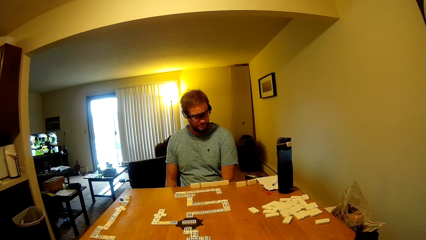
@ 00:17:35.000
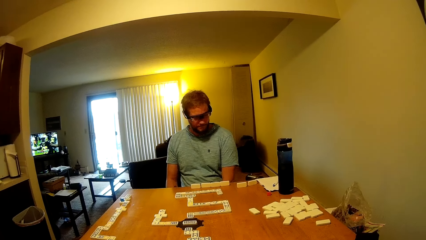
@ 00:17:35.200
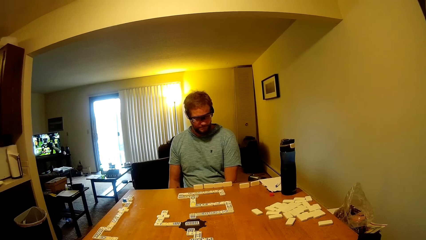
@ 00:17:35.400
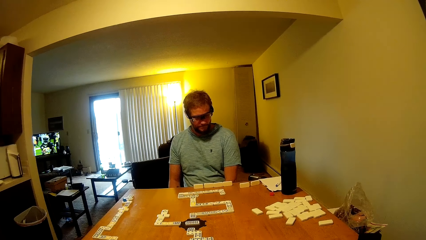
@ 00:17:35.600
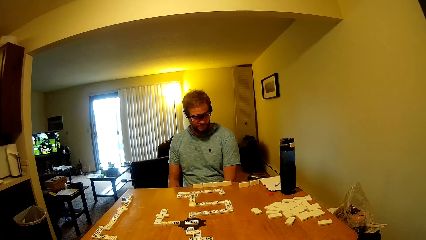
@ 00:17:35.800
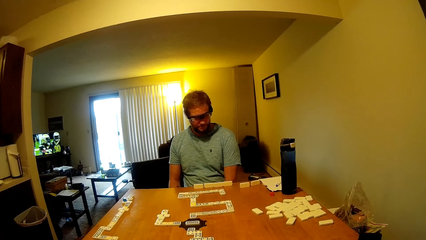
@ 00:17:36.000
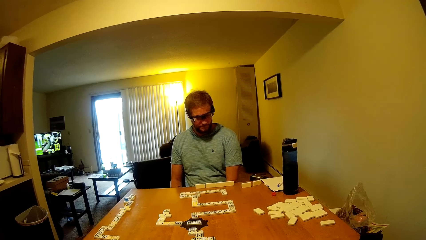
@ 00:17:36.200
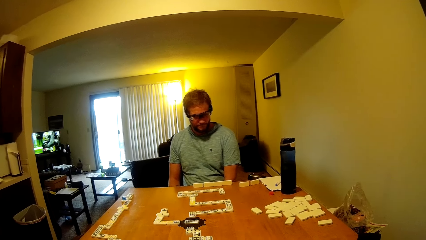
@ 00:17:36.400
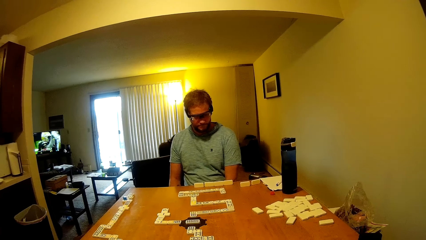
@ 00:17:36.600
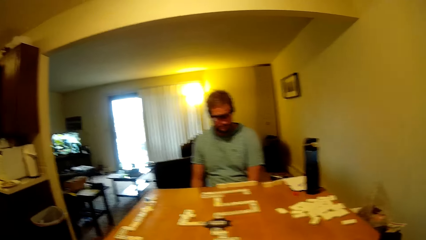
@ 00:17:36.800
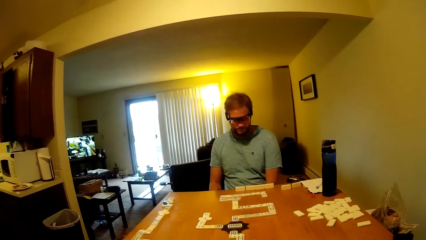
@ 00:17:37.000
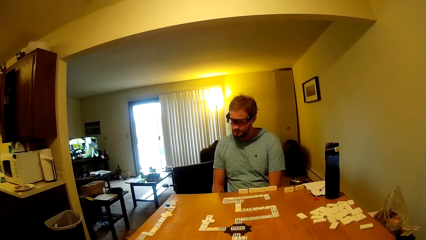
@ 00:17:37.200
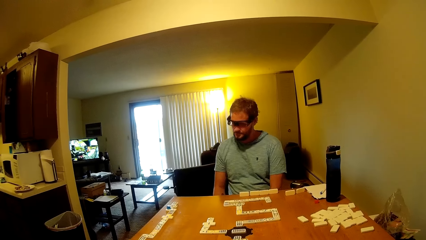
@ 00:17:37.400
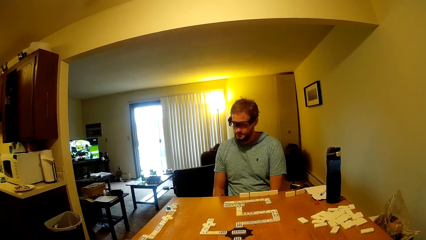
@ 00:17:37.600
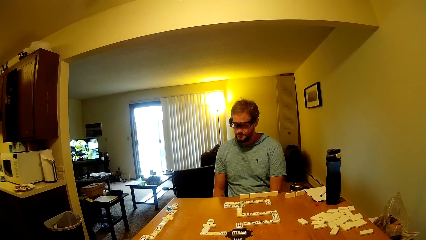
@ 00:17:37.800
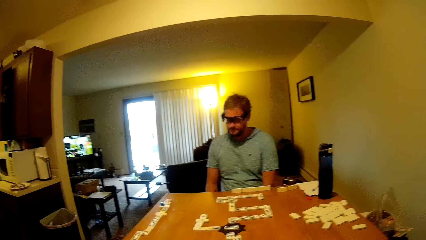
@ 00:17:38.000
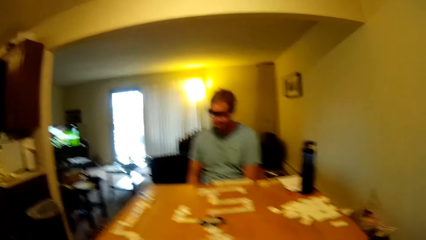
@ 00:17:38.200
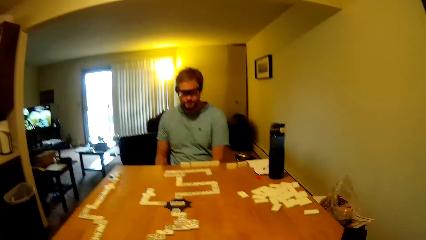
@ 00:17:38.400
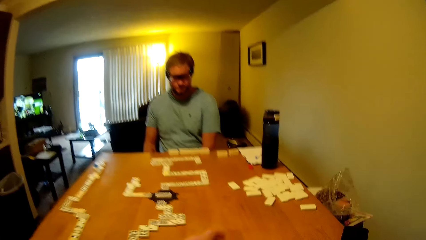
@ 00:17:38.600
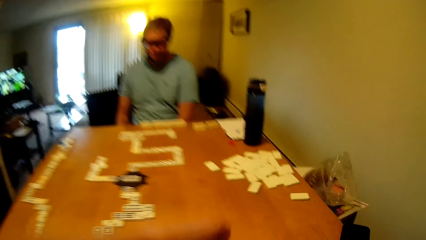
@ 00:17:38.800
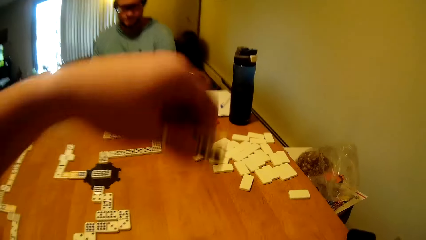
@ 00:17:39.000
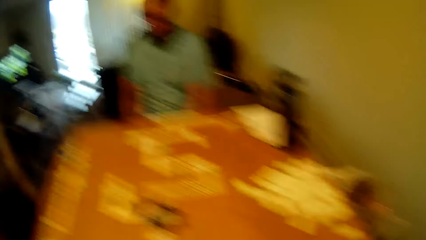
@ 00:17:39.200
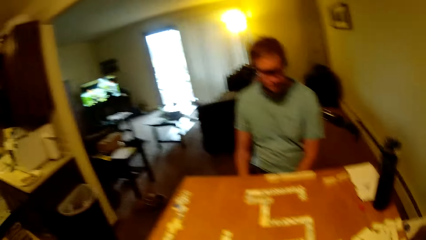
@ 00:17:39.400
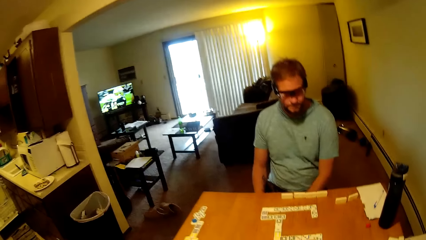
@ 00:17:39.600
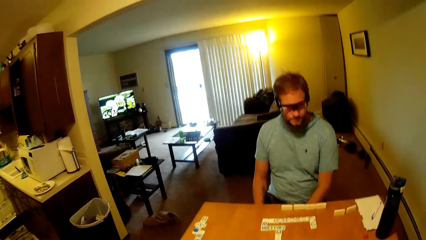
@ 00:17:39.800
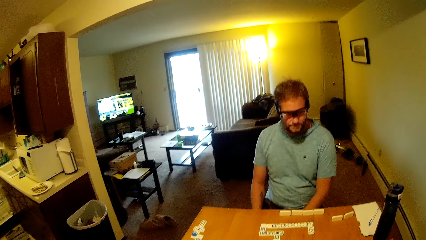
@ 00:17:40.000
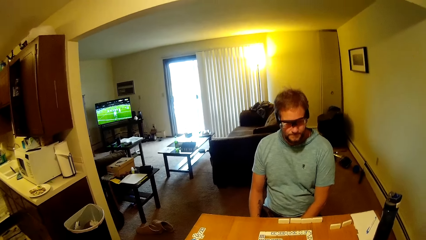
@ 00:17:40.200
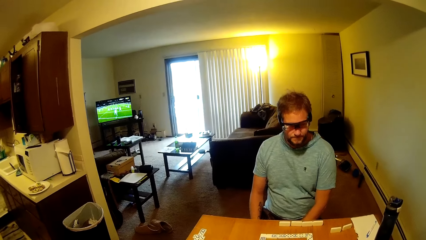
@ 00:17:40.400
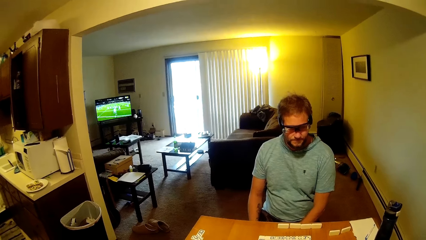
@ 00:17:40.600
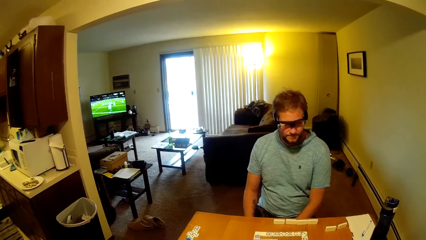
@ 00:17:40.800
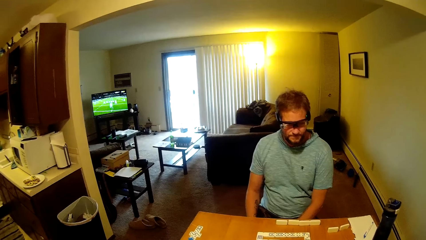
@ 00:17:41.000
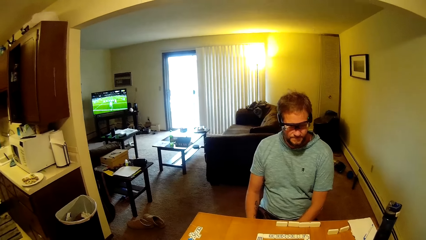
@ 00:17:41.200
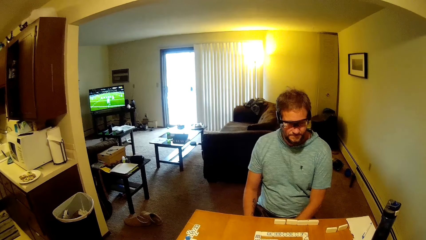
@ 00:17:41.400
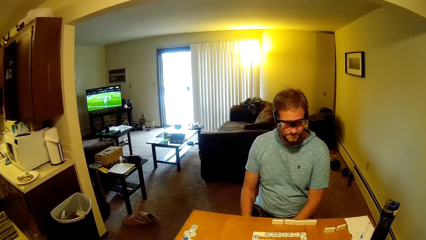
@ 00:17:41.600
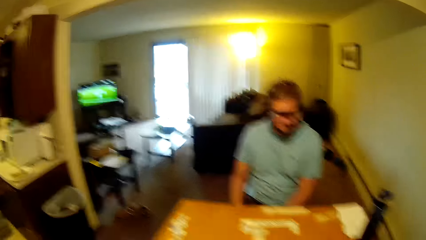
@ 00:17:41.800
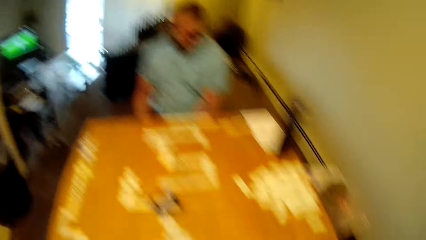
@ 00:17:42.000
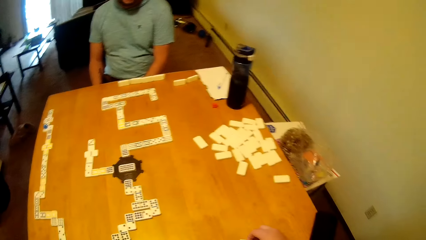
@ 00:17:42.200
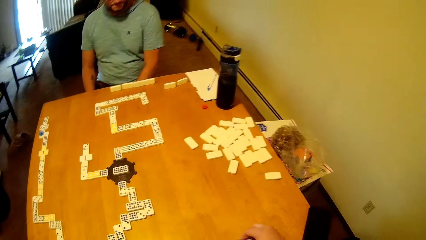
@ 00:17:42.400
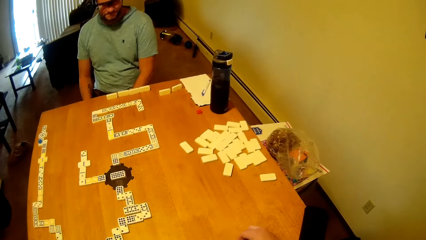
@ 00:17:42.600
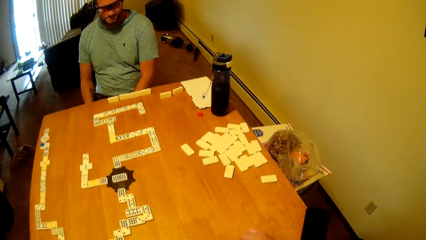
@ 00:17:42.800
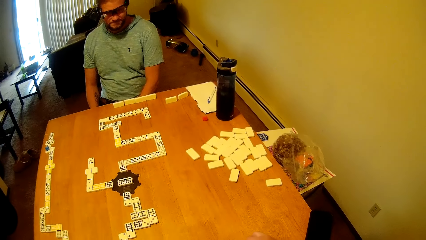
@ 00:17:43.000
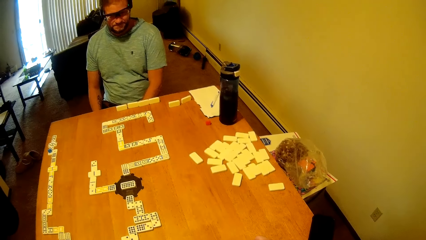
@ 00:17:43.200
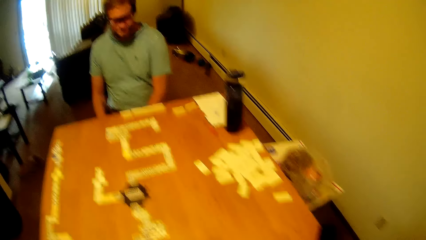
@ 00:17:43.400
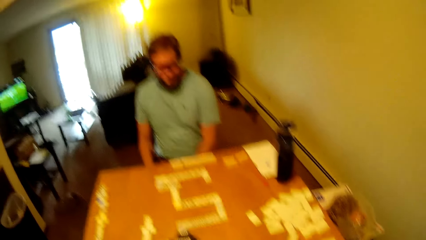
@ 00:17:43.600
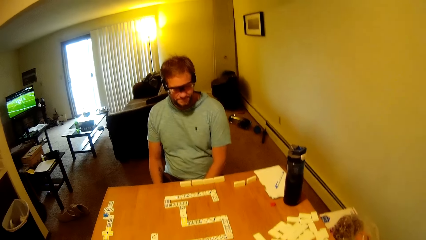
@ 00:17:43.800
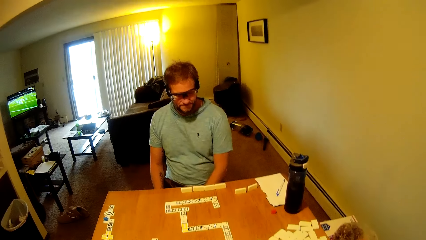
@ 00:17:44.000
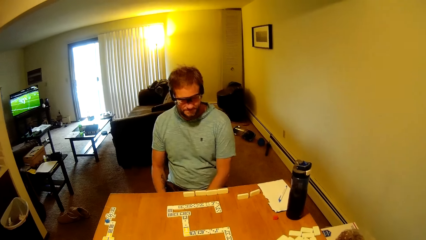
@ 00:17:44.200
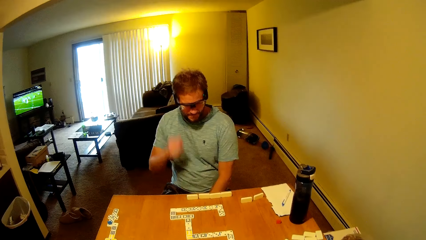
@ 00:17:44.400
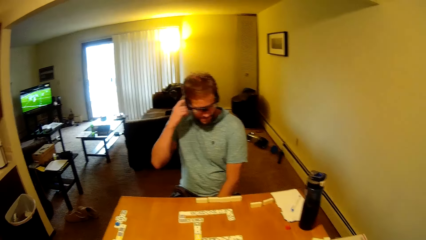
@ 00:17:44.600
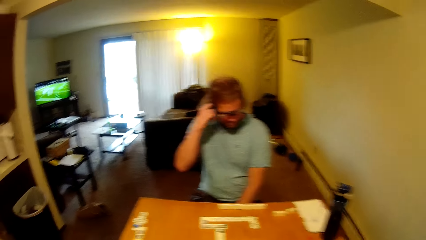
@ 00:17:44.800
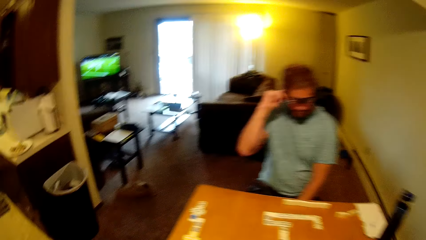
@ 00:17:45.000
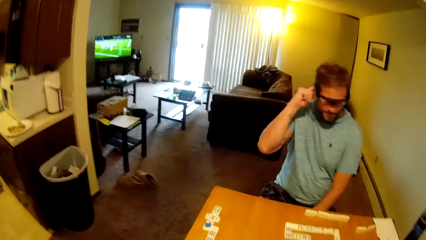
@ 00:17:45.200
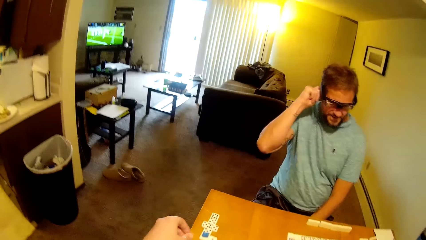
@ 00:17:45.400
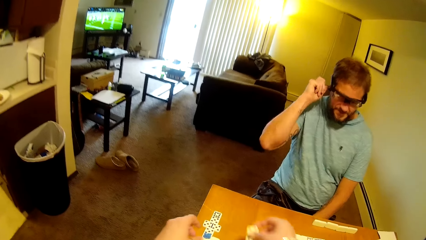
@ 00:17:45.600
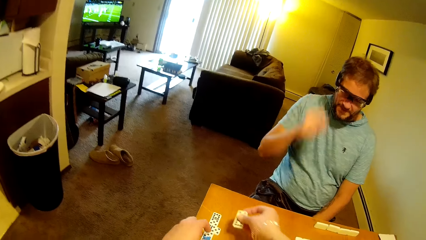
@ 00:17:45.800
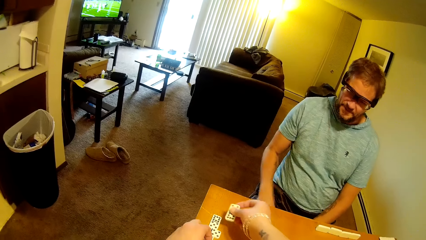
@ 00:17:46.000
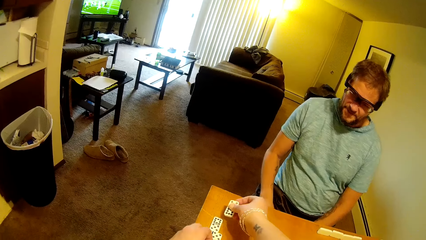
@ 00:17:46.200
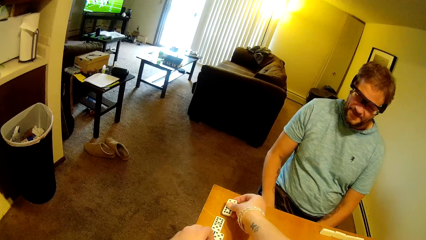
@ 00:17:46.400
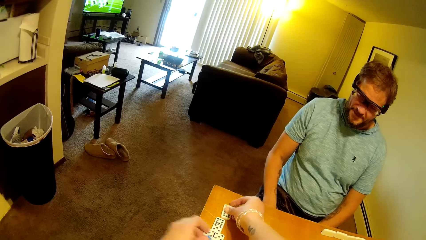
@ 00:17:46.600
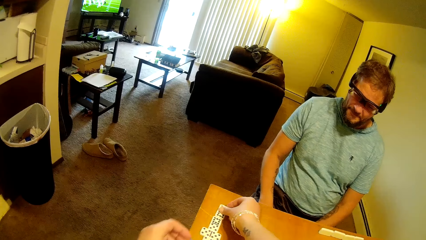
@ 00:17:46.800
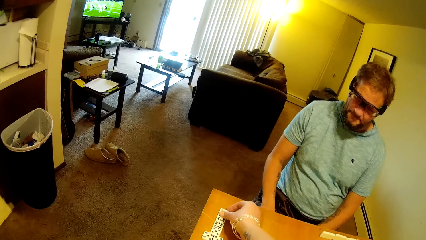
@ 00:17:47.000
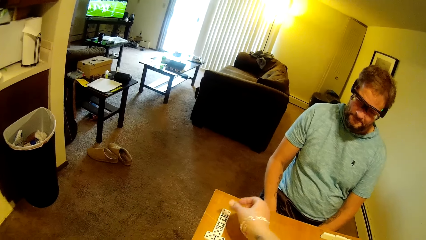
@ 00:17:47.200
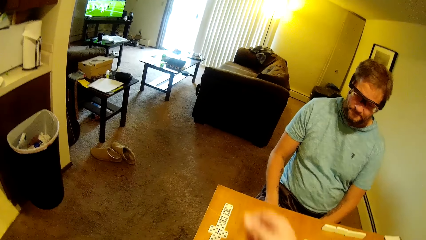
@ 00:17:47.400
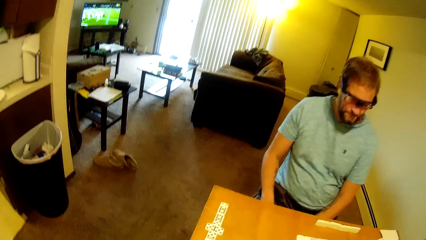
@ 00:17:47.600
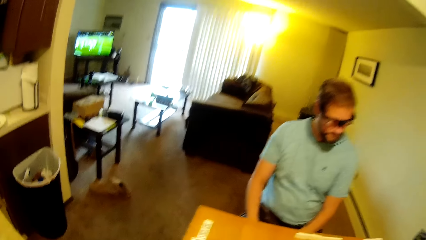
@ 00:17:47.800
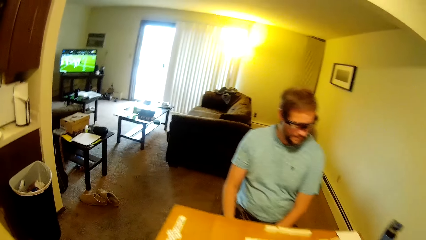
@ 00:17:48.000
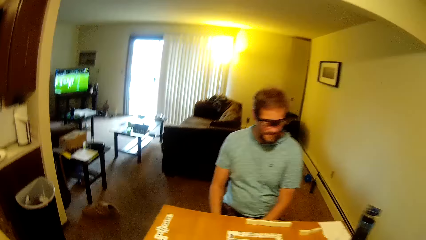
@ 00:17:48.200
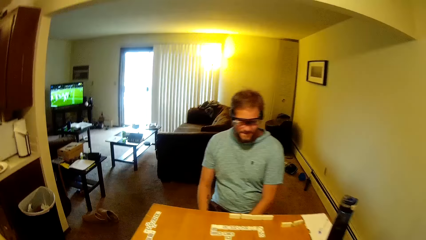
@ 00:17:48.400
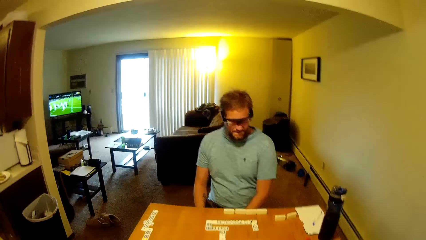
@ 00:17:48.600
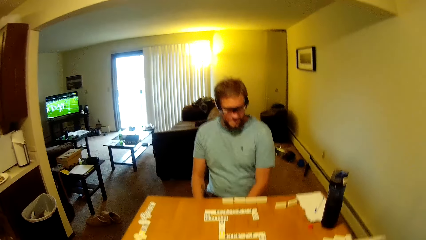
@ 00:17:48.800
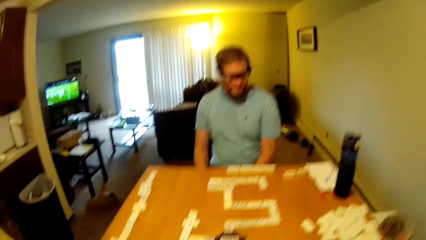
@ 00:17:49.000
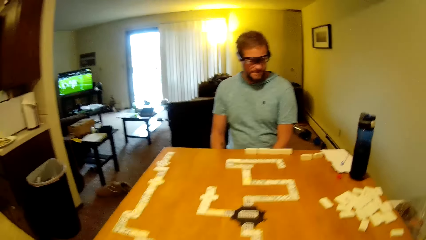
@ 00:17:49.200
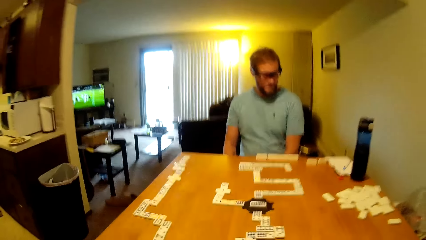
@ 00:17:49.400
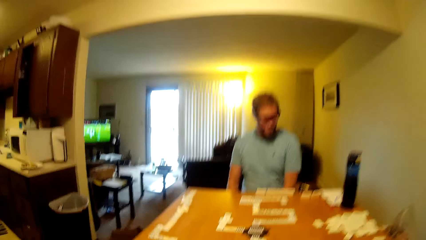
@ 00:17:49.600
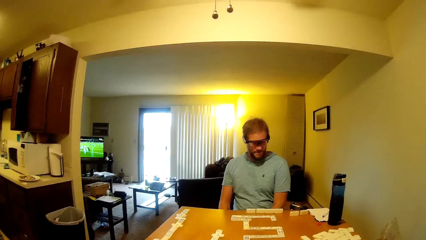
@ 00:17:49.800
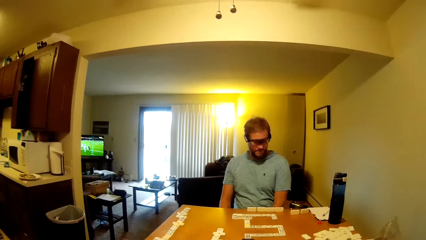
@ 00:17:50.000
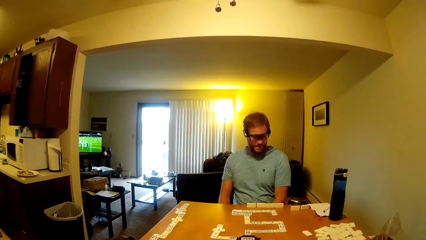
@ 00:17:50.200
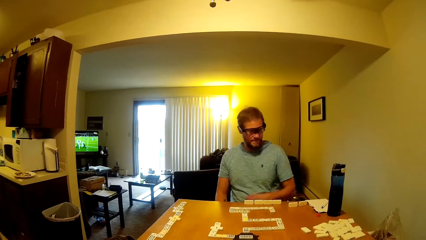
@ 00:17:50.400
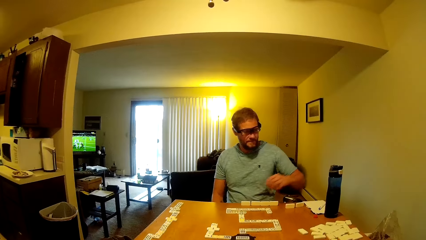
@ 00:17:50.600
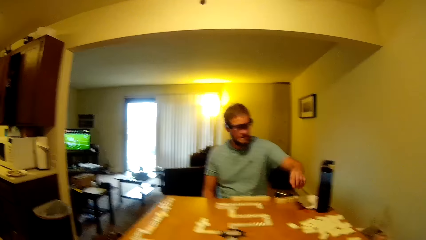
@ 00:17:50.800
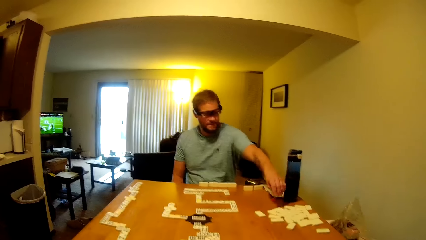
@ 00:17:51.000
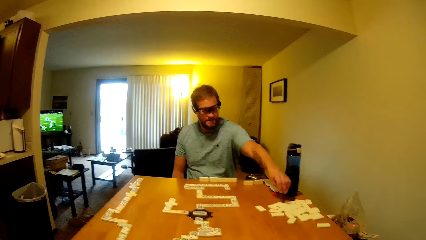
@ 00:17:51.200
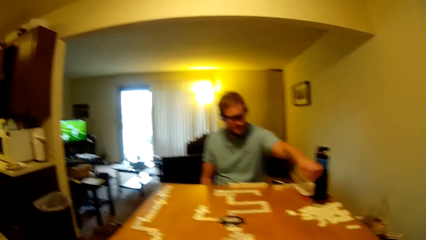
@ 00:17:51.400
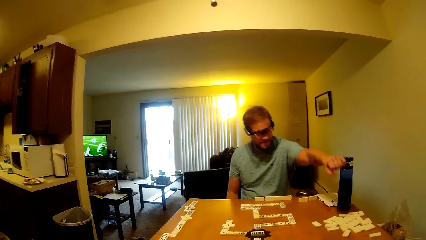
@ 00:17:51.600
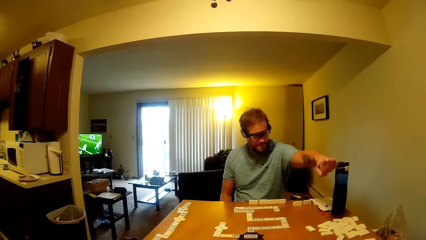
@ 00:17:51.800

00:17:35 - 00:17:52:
A man plays a dominoes piece. The camera wearer picks a domino tile from the table with his left hand. The man touches his ear with his right hand. The camera wearer picks the blue board piece from the domino tile on the table with his left hand. He drops the domino tile on the table with his right hand. He plays the dominoes piece.
